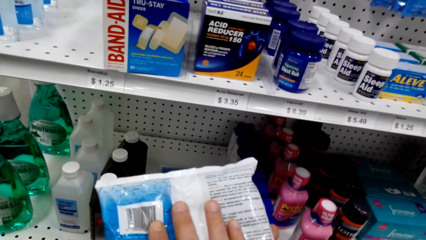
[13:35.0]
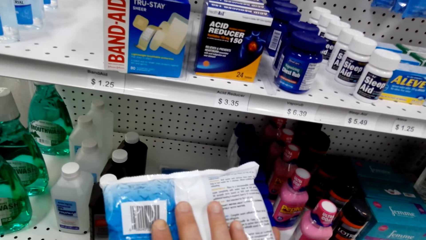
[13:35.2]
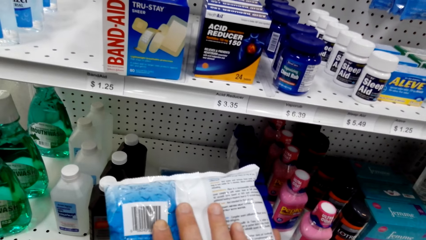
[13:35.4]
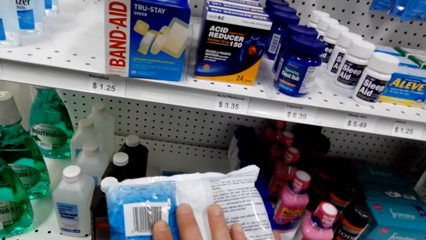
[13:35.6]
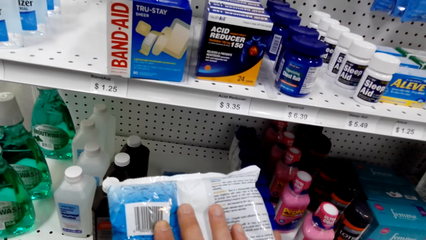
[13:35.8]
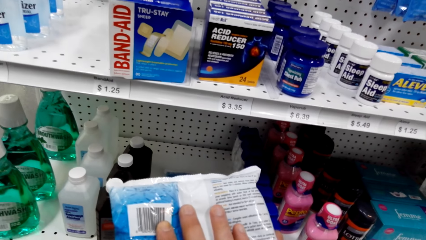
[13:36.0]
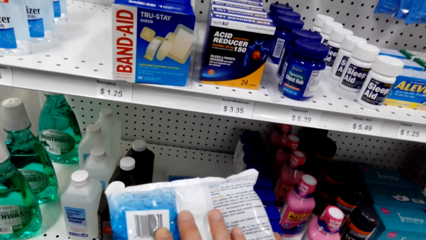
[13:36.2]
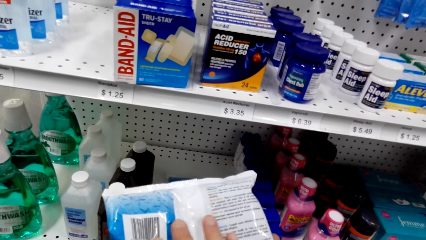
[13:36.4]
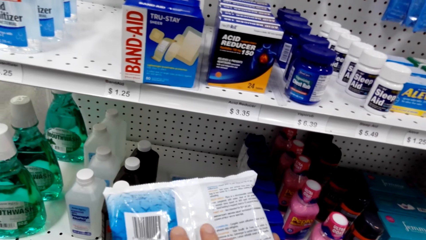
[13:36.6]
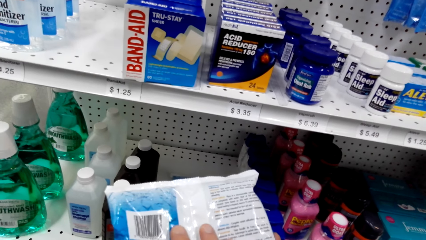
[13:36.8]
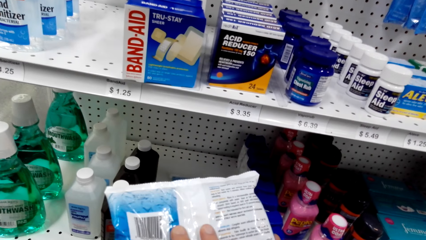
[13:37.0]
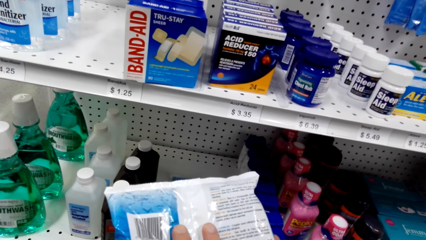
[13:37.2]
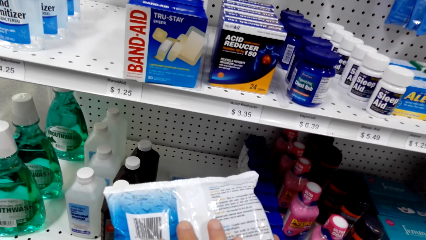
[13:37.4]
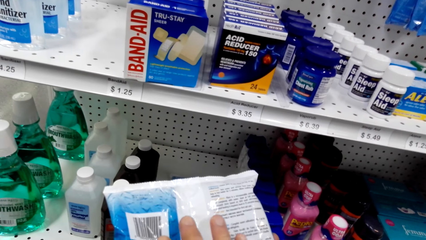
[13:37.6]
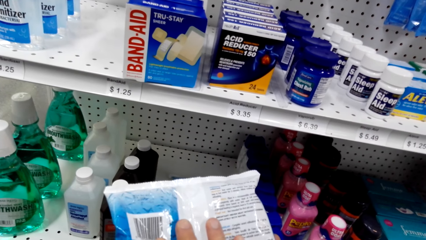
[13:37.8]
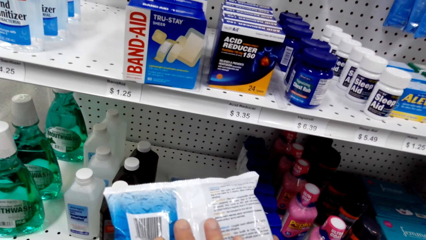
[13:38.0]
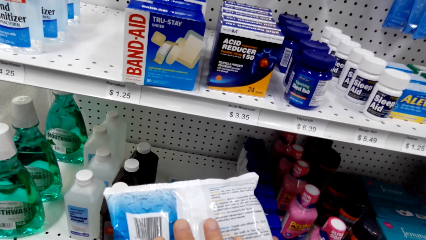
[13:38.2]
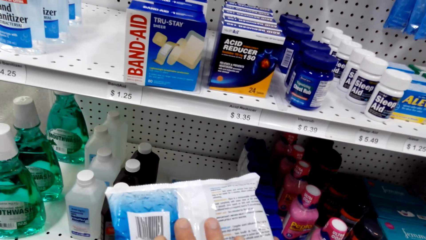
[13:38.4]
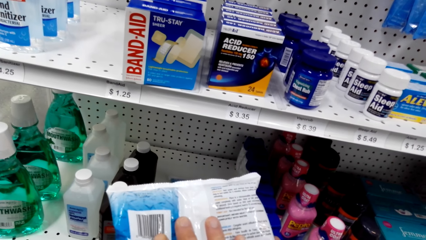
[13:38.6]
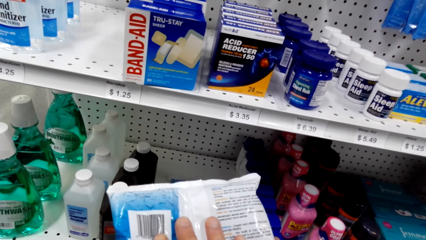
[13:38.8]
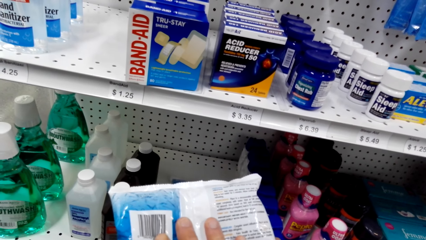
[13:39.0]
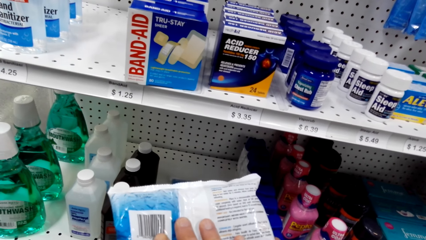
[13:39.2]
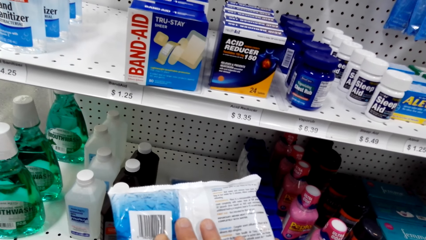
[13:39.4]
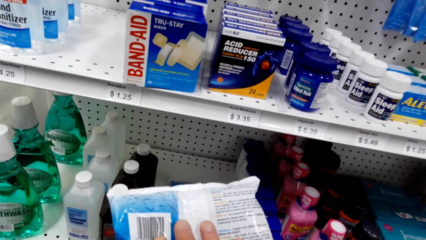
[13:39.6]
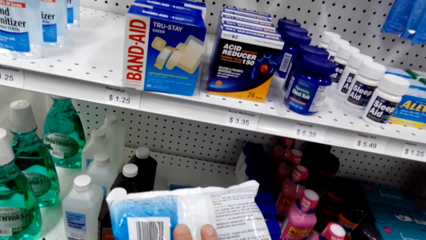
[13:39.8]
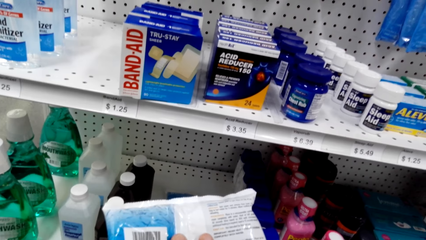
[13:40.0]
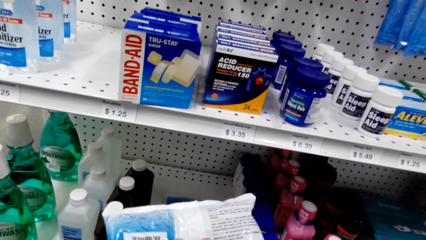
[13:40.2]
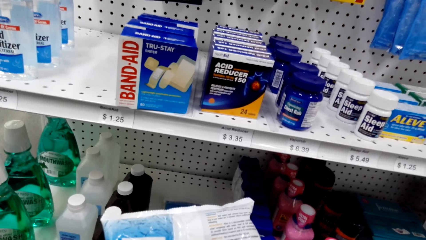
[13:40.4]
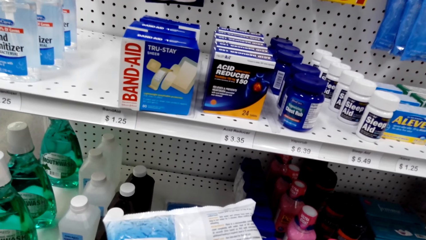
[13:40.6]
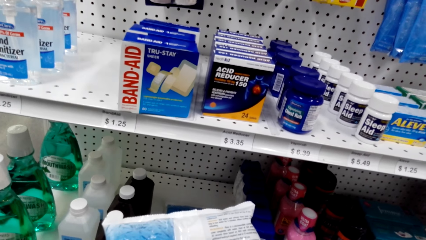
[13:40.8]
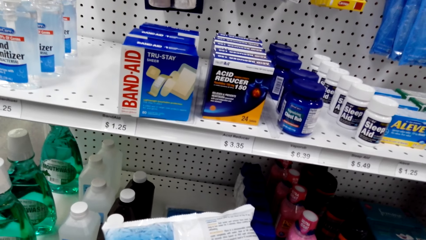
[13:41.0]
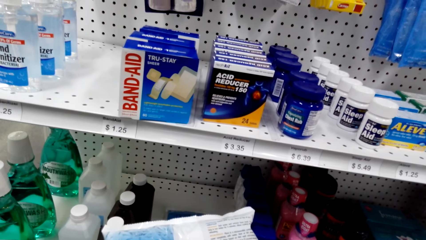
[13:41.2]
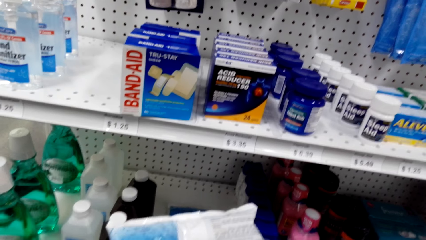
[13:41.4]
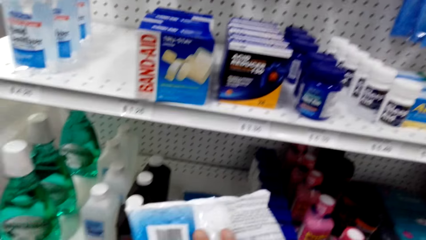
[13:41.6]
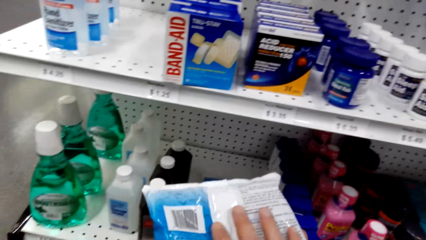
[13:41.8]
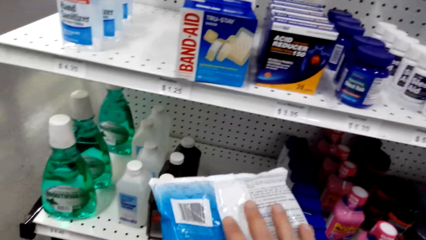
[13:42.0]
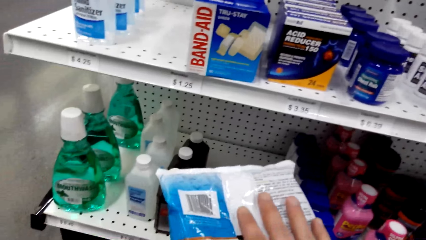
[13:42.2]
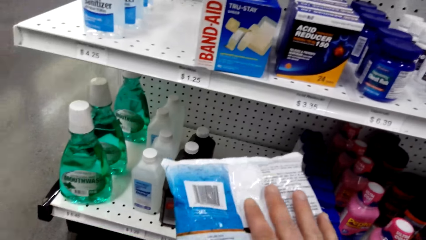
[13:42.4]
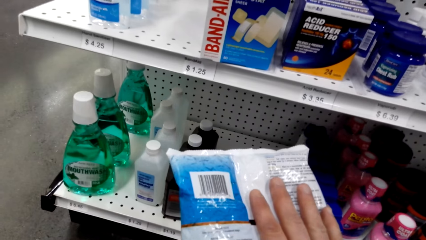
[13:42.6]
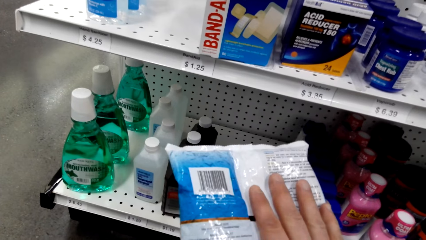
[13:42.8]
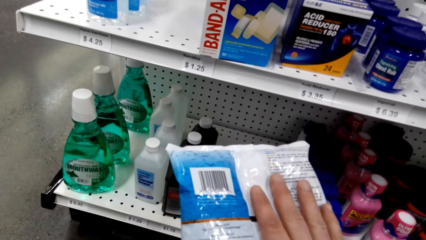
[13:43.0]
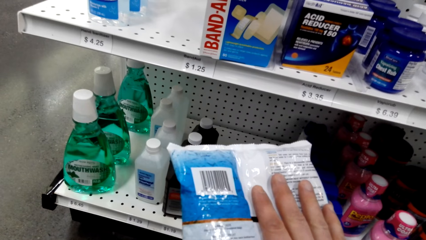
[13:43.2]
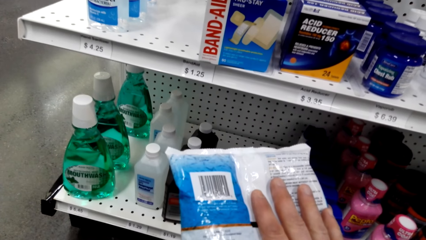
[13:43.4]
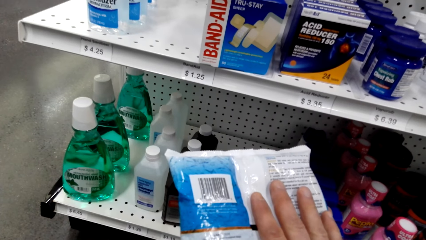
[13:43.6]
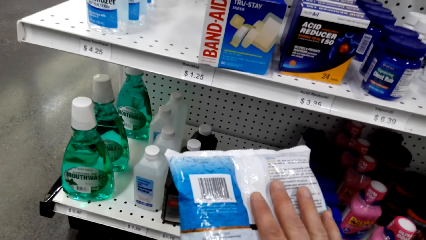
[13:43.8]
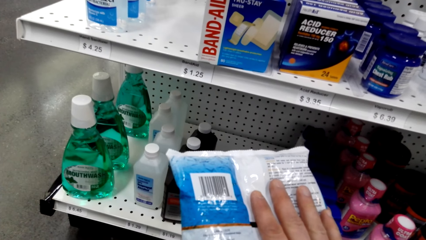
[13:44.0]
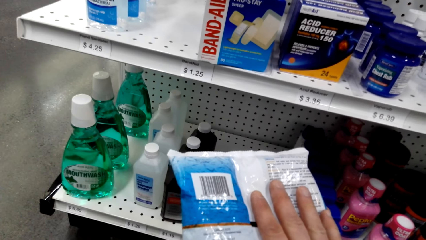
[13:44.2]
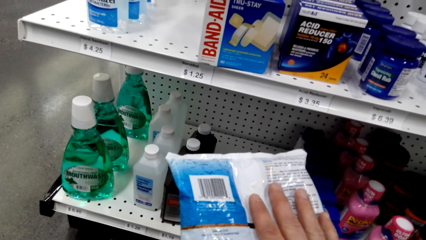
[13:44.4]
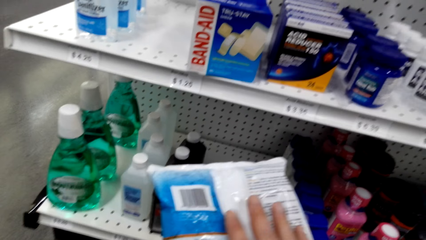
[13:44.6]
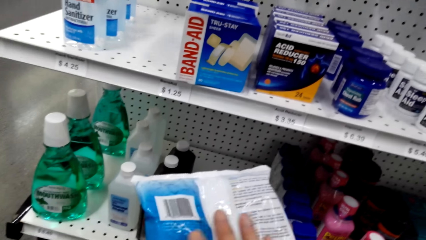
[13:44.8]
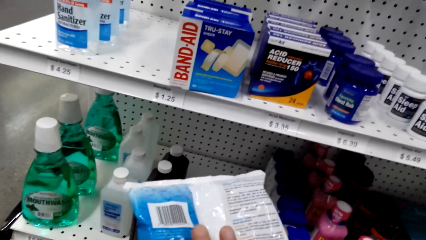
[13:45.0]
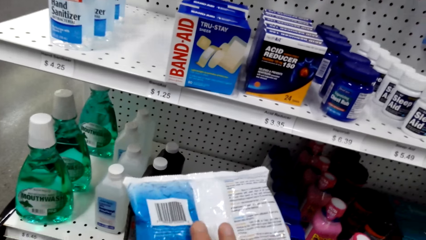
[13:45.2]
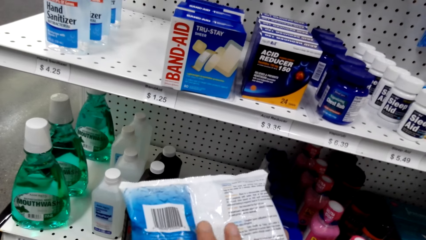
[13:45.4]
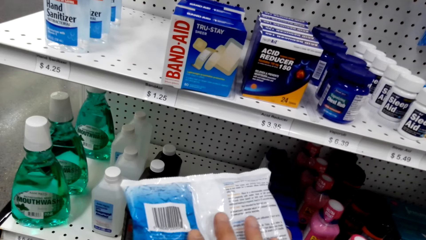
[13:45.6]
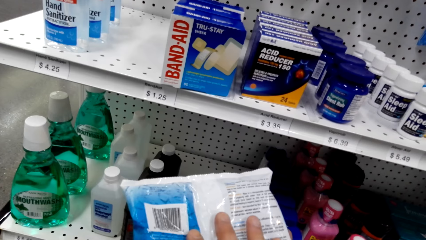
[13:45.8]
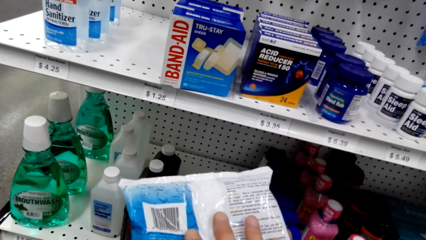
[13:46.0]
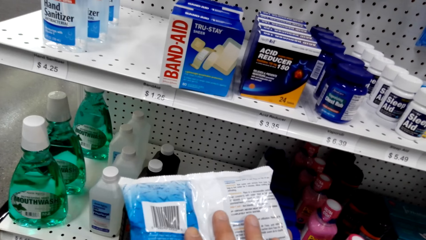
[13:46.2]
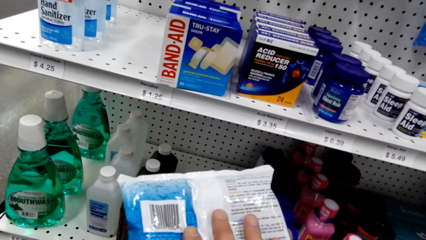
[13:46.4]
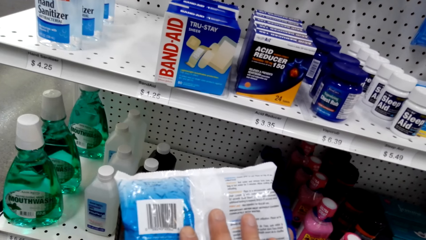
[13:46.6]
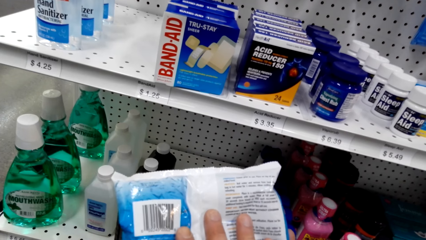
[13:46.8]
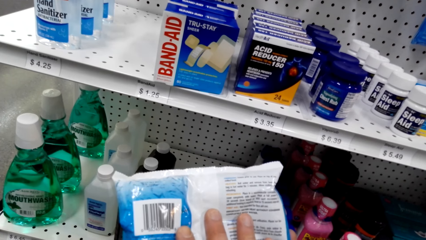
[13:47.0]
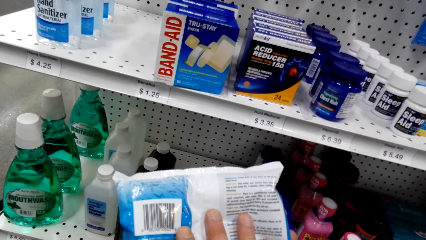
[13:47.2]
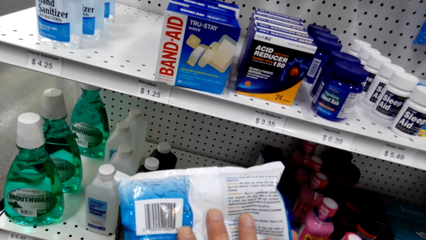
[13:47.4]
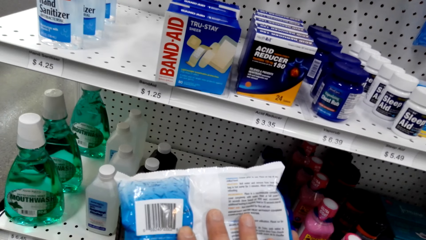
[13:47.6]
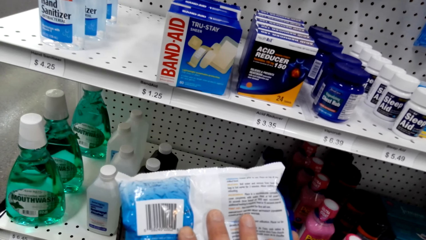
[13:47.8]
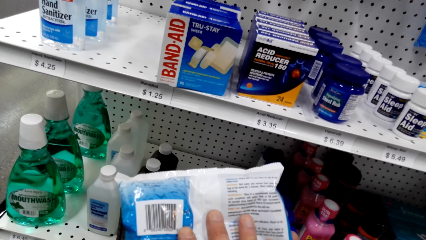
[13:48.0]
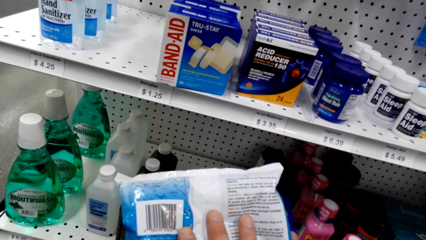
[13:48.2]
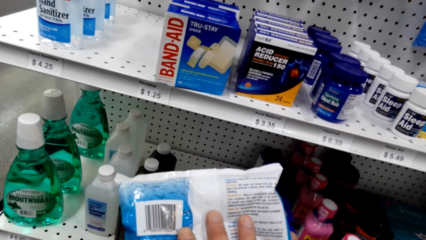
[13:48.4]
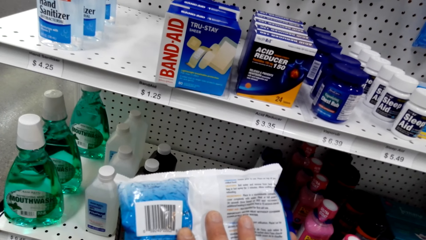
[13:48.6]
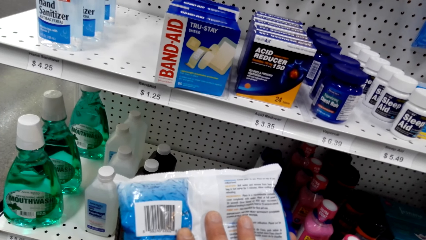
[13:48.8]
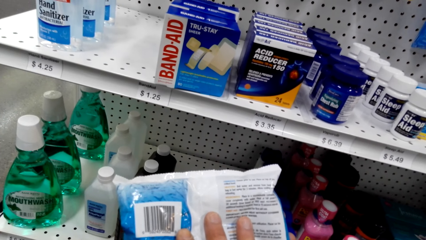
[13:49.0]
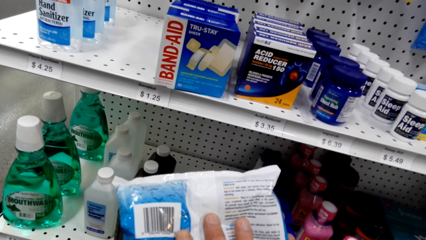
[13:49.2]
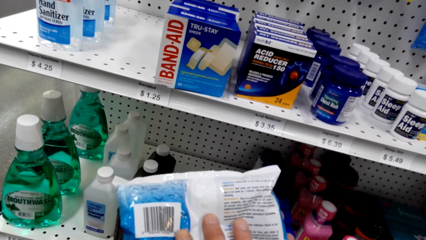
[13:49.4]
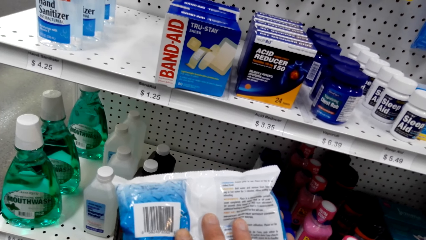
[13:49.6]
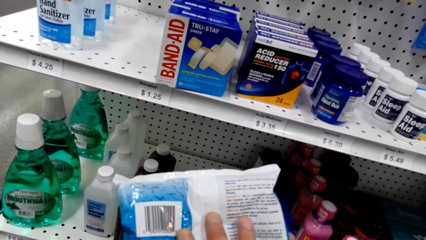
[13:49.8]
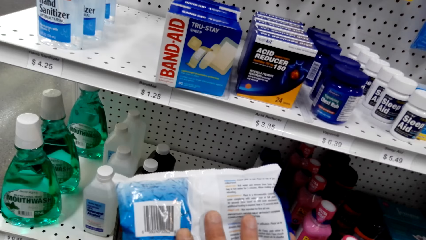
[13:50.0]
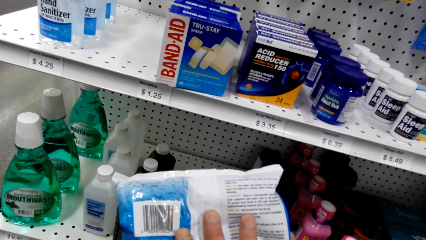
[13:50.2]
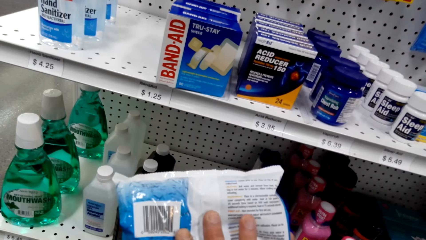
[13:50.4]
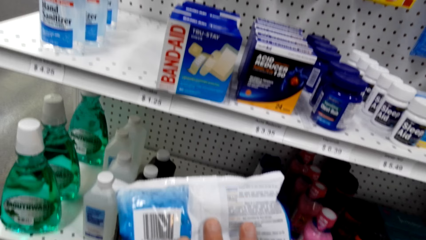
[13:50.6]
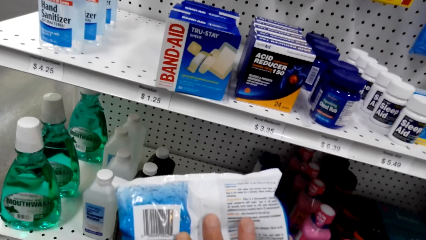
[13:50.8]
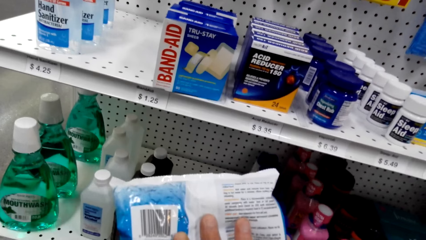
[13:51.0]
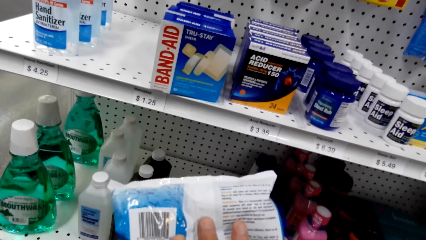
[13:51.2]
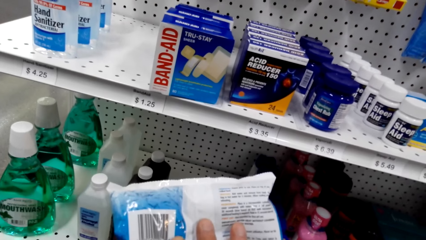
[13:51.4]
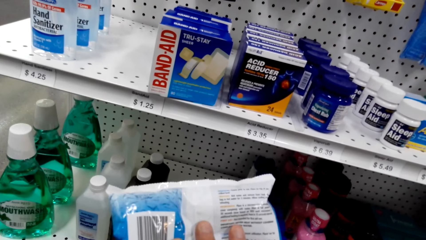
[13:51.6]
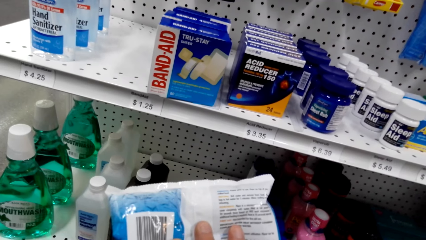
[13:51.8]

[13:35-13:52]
A woman talks to the camera wearer. The camera wearer inspects a packet. They talk to the woman. They inspect the packet.
